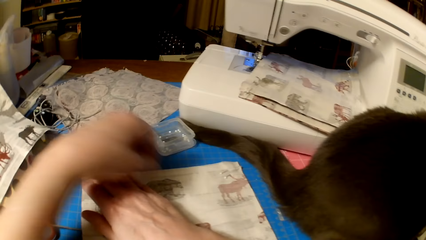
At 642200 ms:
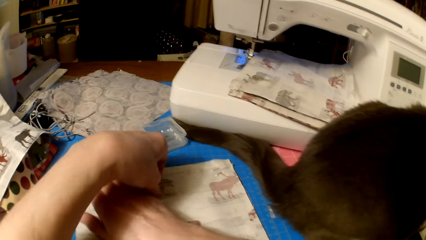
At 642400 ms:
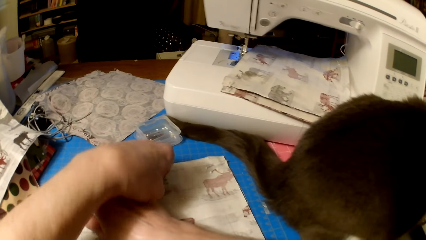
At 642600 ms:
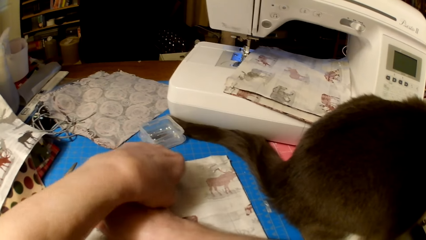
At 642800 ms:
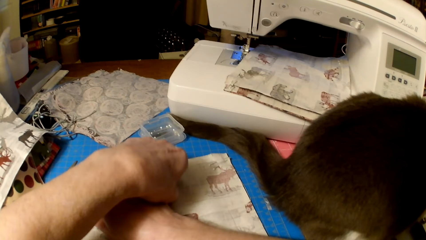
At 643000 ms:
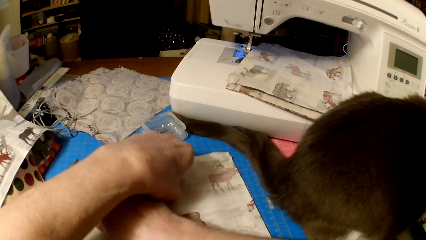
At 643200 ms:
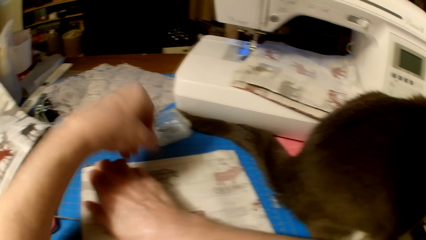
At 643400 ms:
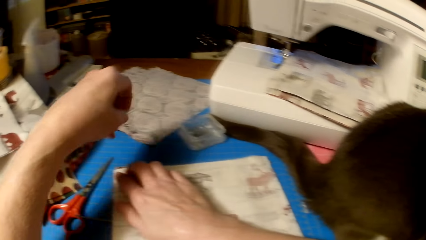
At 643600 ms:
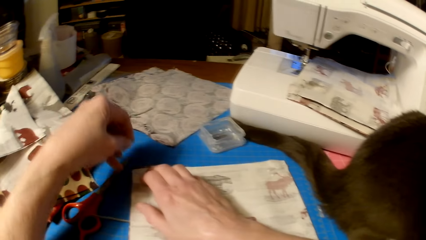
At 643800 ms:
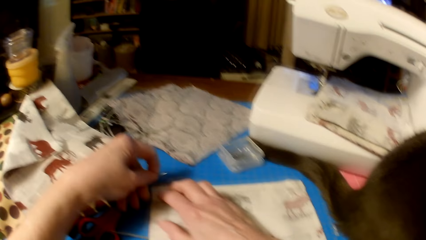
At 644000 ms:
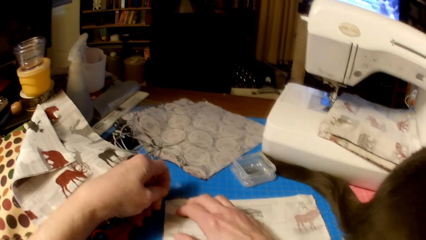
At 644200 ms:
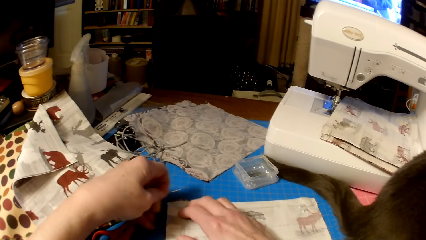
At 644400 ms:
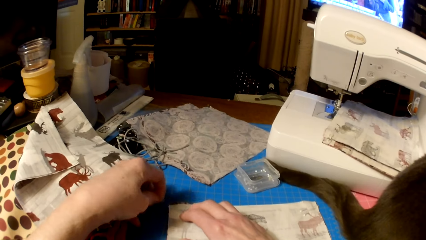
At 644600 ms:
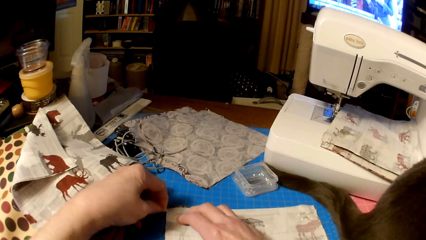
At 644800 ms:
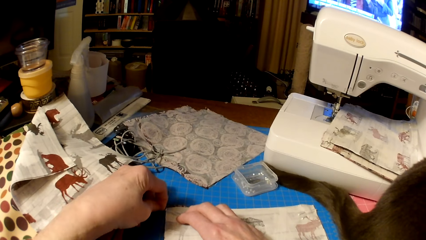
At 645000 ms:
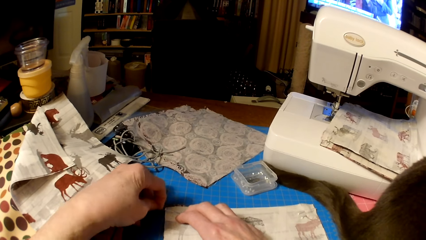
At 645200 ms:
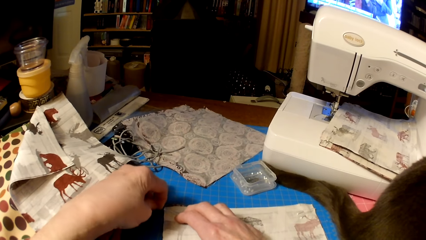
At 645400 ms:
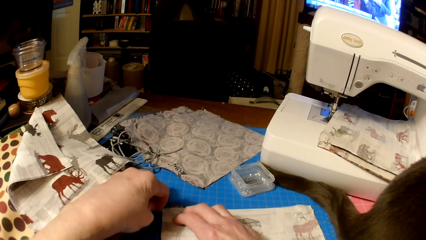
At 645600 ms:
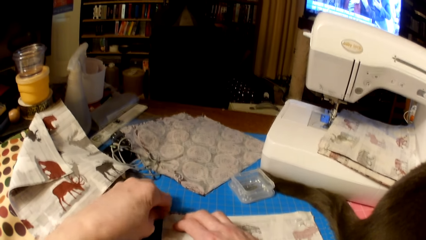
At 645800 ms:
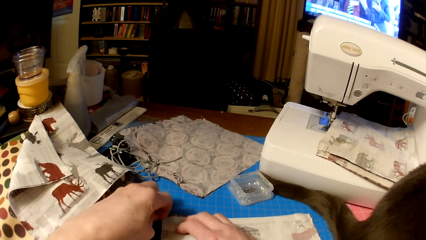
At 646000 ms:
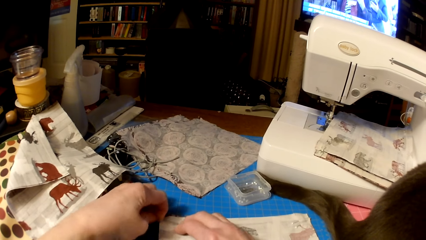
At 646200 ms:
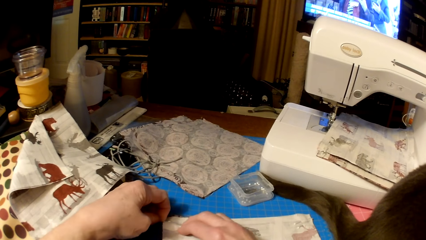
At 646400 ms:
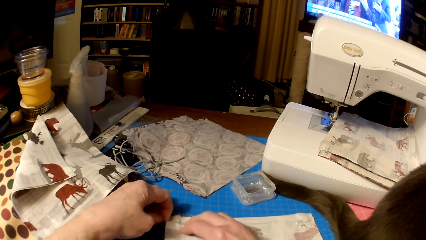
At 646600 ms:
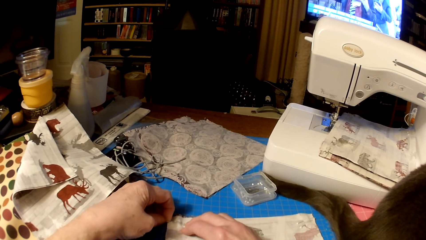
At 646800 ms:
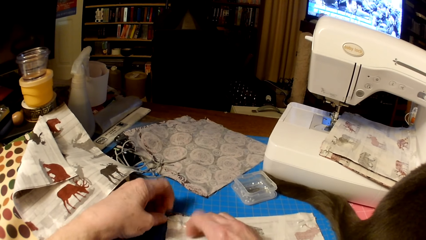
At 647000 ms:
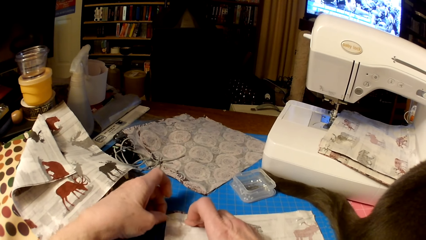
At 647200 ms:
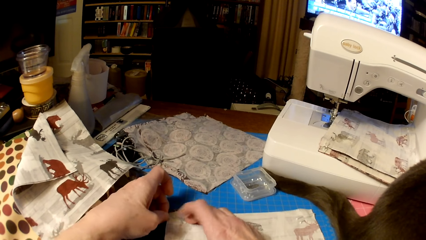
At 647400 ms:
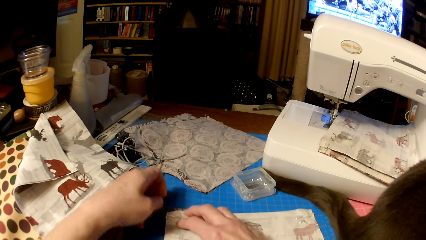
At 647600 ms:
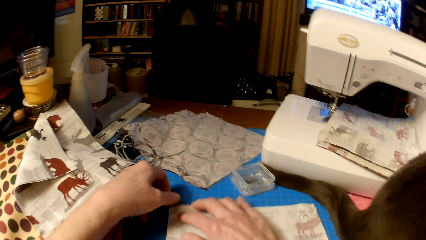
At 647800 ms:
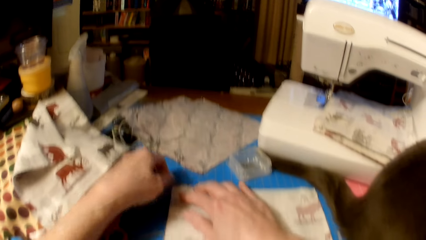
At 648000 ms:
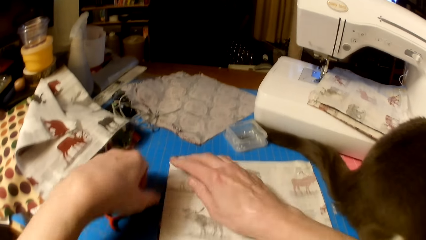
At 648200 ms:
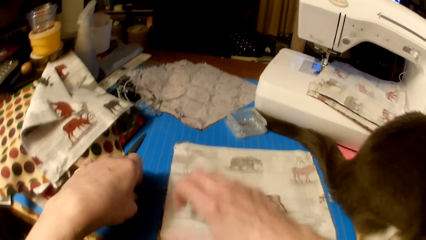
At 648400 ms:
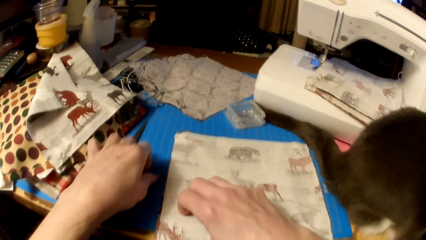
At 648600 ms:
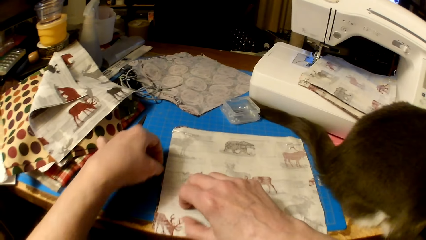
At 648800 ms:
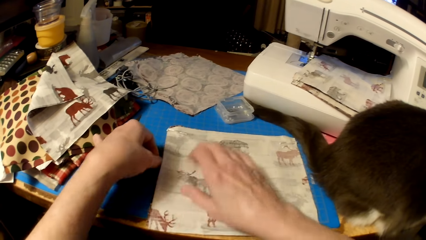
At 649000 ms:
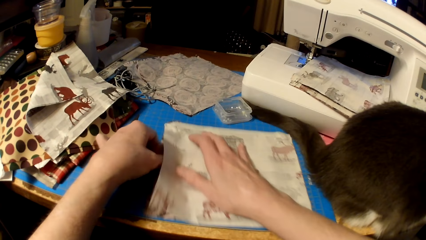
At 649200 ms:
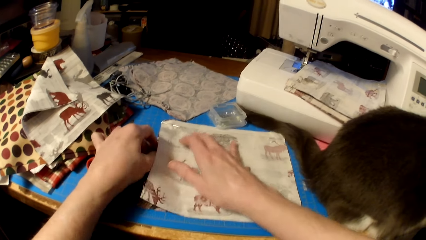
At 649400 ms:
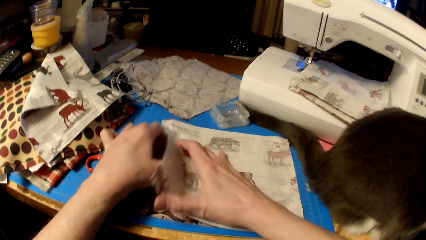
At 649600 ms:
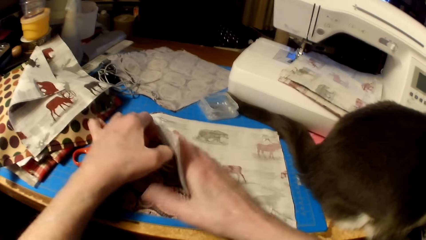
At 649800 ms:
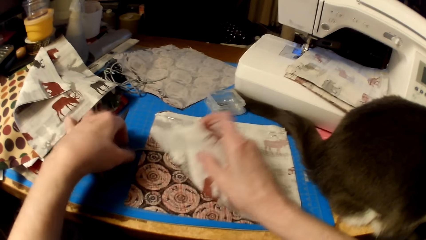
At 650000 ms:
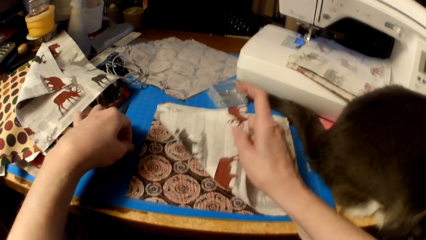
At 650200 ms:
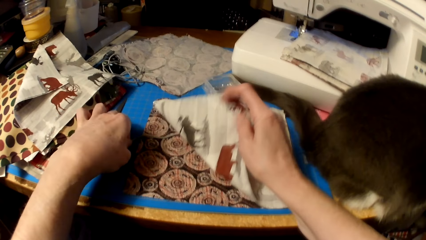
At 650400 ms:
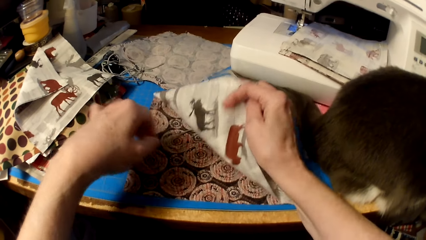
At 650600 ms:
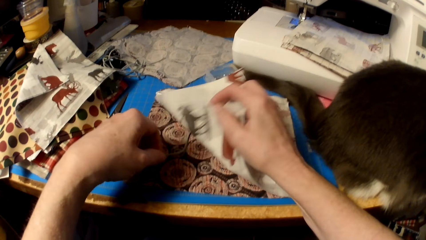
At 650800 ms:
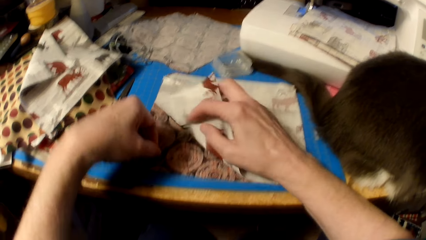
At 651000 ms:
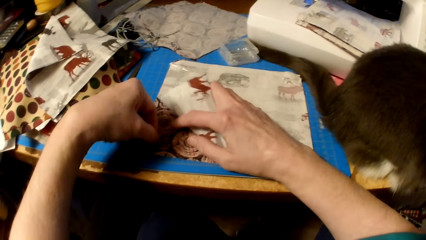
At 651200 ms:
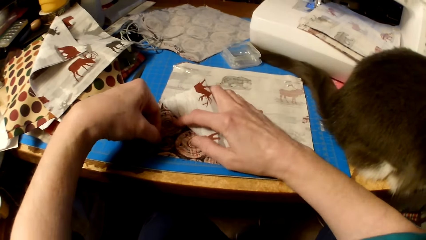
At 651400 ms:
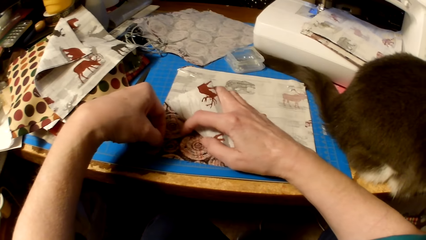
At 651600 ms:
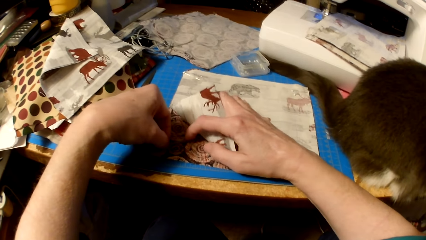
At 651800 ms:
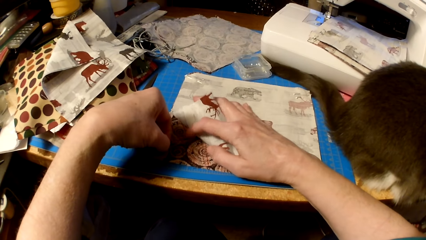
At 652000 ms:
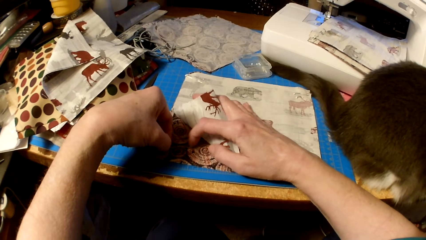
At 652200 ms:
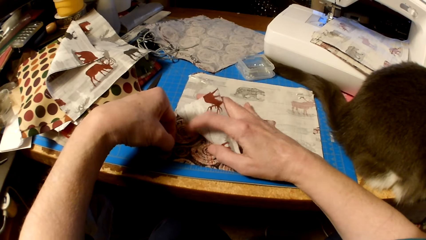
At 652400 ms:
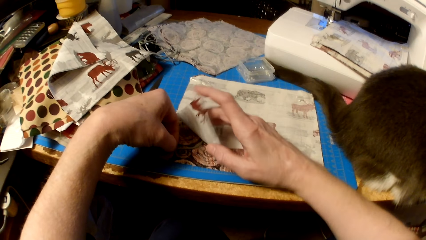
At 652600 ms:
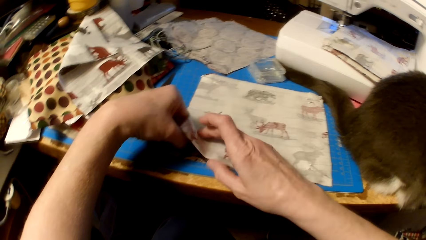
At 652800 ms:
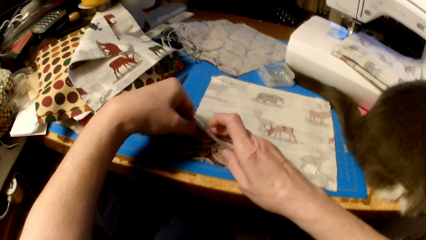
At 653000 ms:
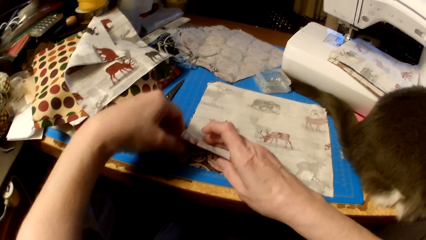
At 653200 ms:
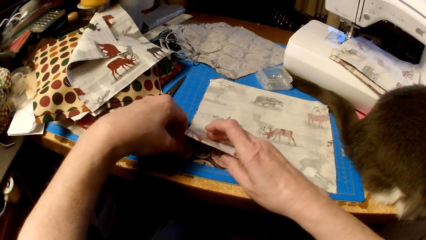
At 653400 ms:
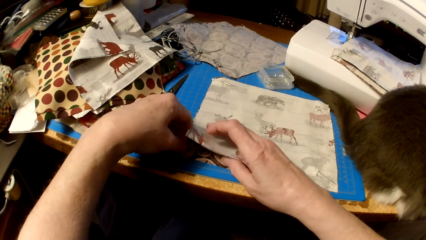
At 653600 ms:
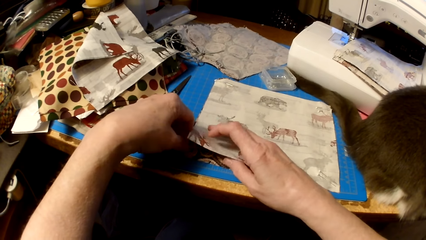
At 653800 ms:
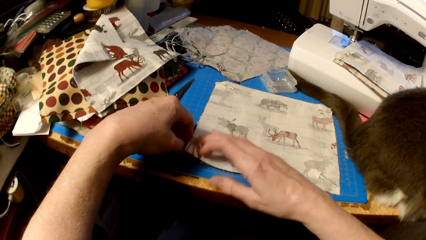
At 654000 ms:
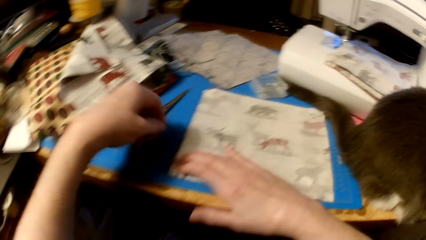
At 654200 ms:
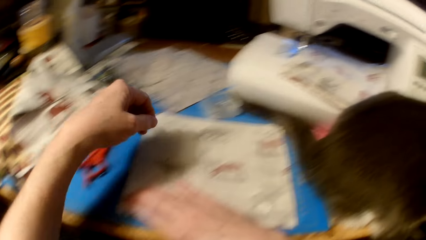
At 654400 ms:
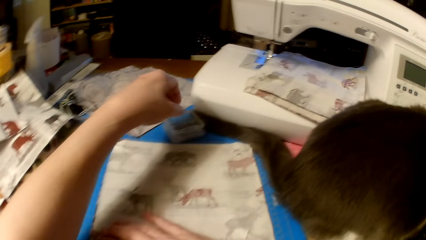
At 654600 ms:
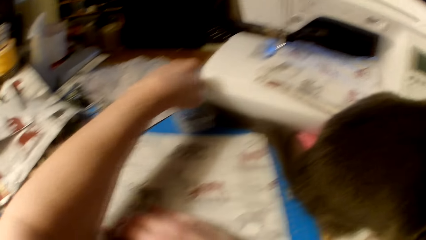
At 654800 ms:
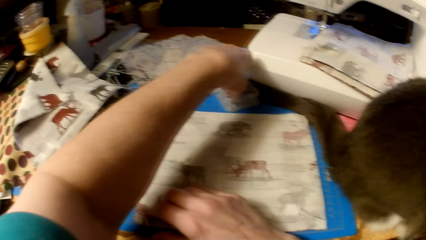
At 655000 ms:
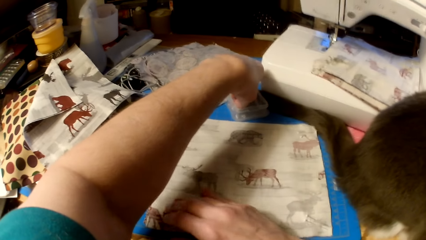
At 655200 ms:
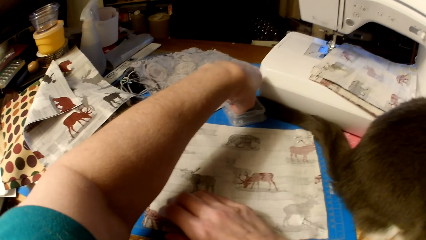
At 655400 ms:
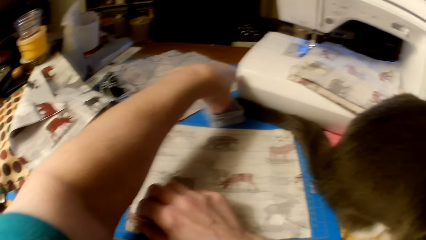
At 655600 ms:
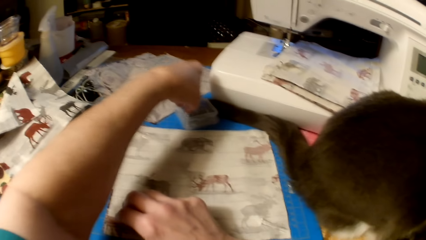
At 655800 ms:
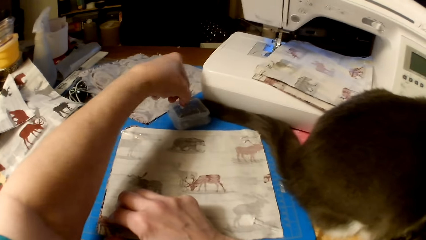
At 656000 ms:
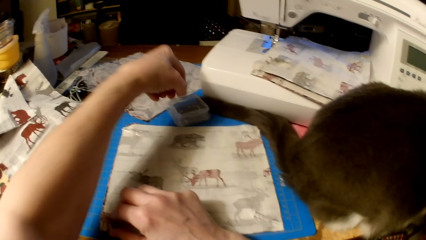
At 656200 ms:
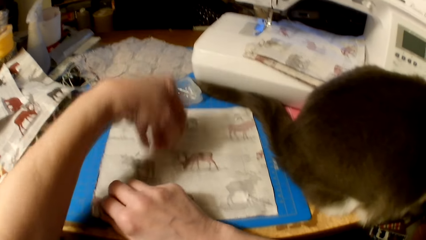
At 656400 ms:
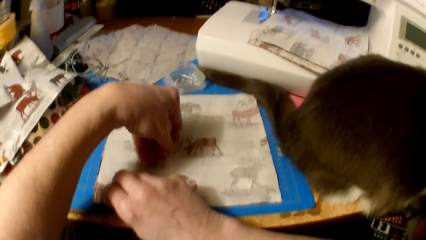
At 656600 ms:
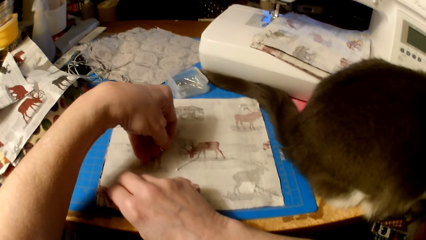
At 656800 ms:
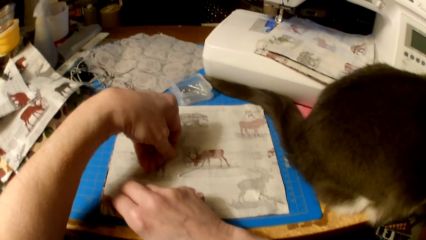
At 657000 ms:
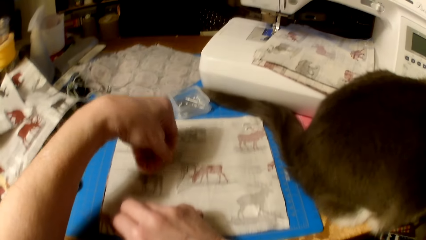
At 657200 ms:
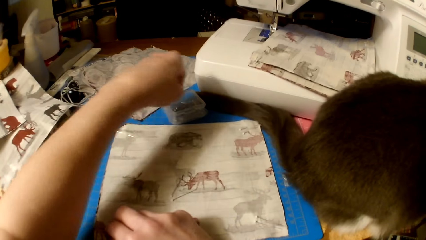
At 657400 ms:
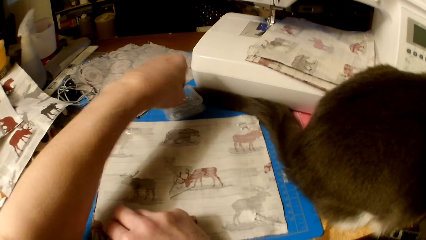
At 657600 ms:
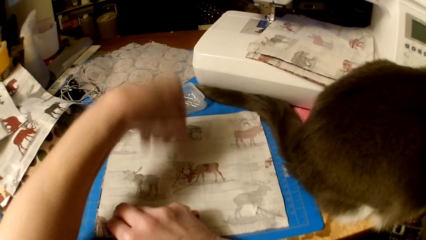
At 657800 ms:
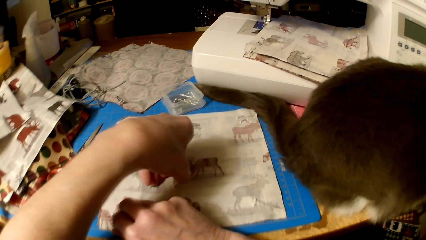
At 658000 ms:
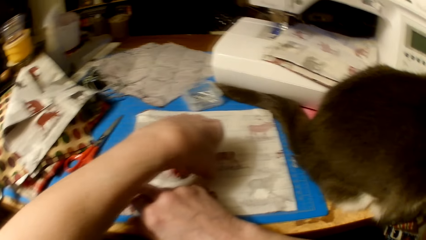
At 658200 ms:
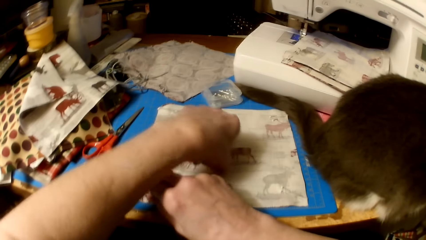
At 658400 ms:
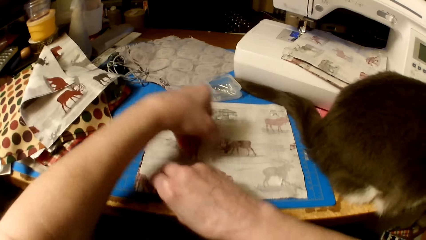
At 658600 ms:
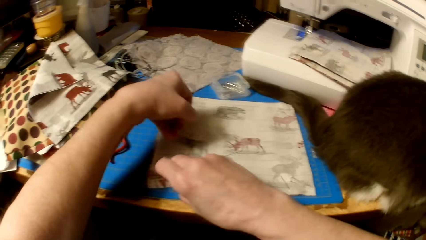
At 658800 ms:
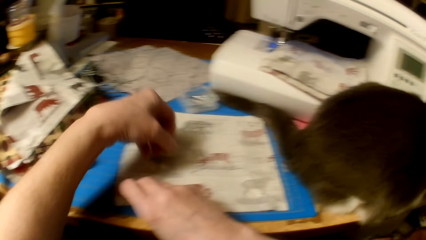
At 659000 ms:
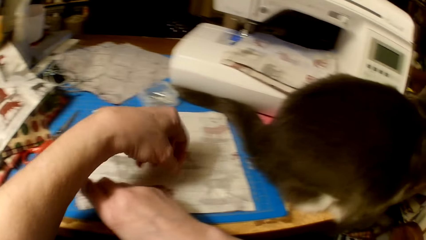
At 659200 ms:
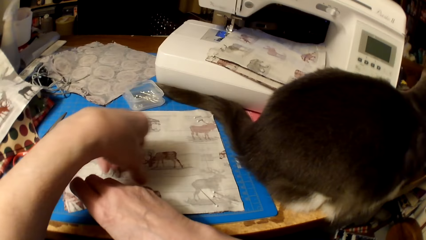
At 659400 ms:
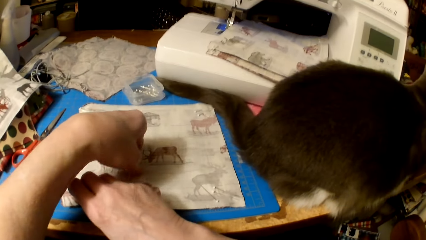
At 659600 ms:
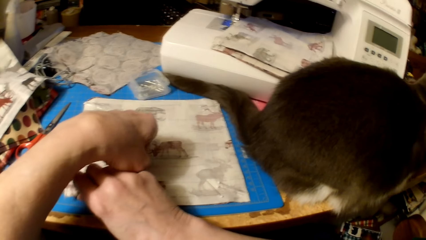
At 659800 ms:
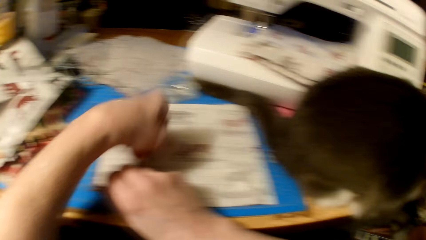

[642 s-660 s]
The camera wearer picks a needle and sticks the needle on a cloth. They lift the edge of the piece of cloth. They fix the knitting thread in the cloth. They flip the cloth. They pick pins or needles from the container. They drop the needles on the cloth. They put a pin in the container.
